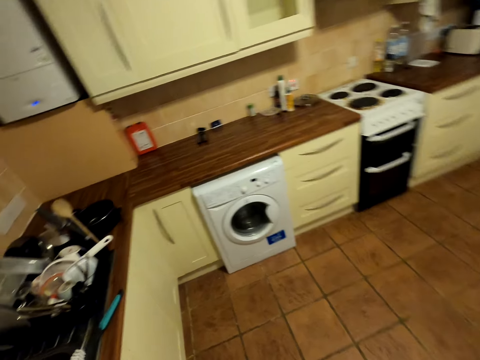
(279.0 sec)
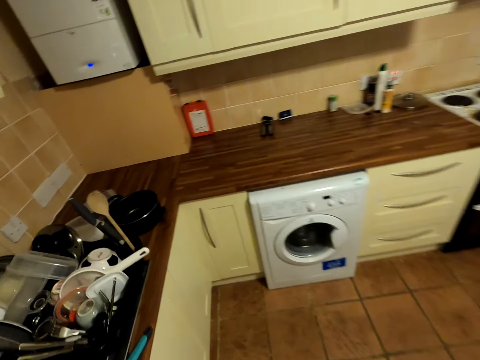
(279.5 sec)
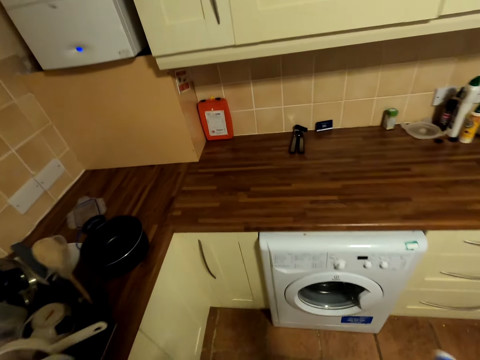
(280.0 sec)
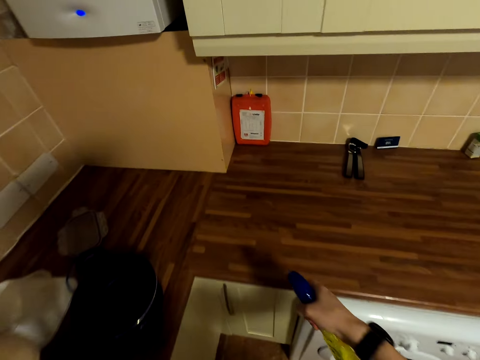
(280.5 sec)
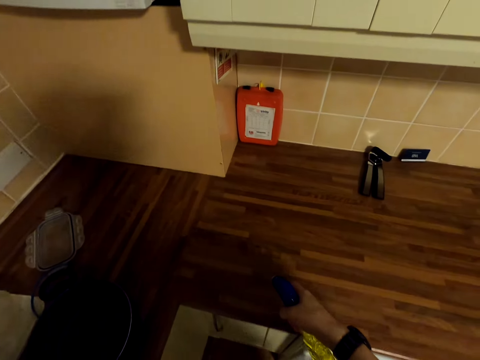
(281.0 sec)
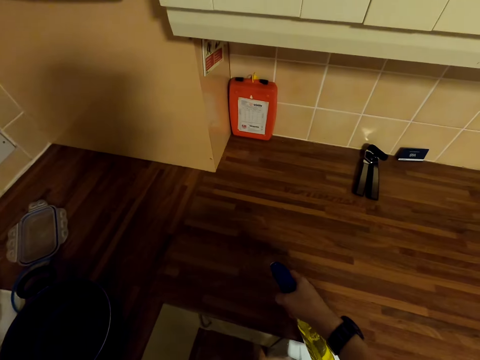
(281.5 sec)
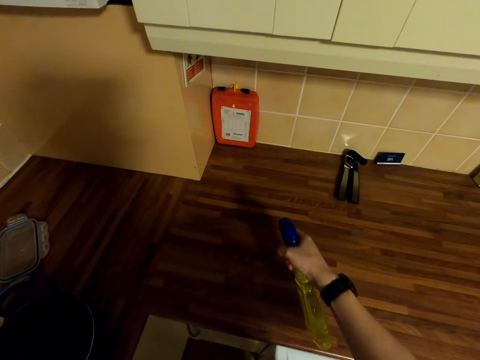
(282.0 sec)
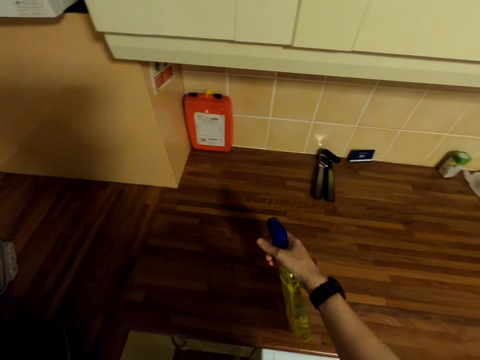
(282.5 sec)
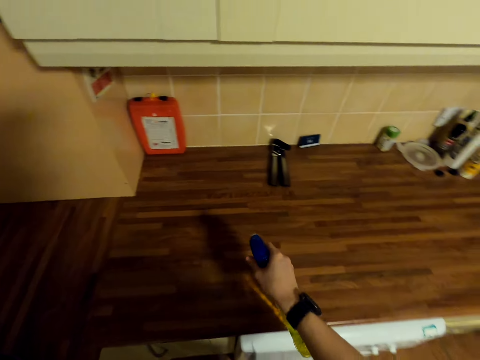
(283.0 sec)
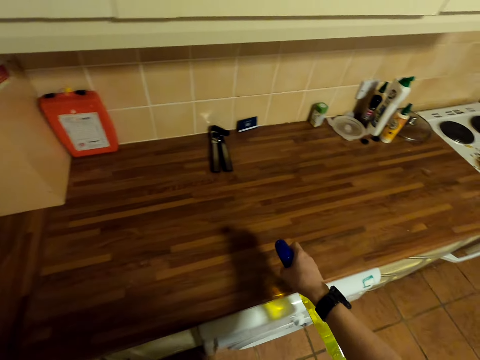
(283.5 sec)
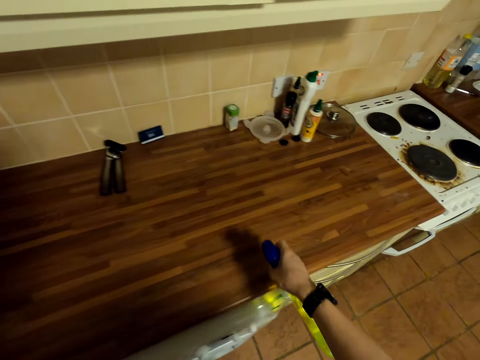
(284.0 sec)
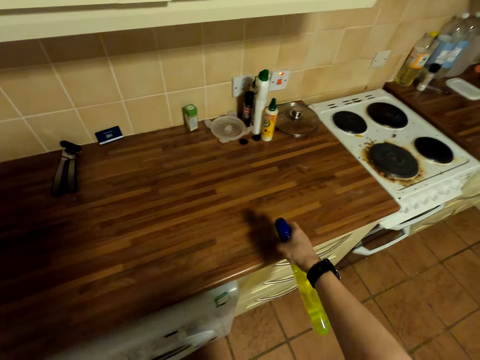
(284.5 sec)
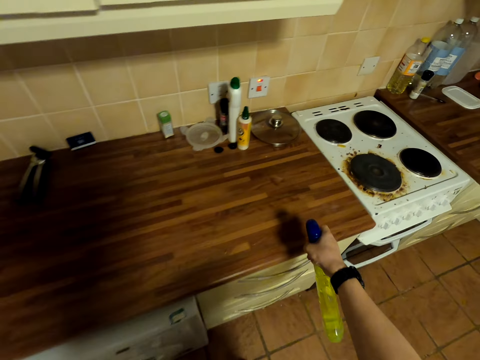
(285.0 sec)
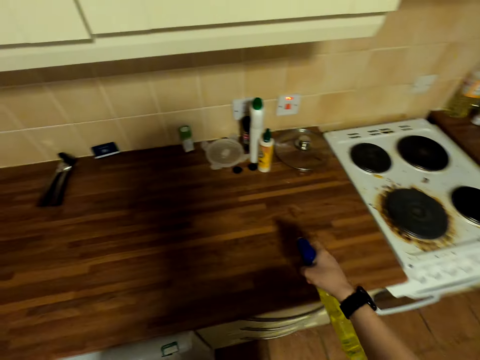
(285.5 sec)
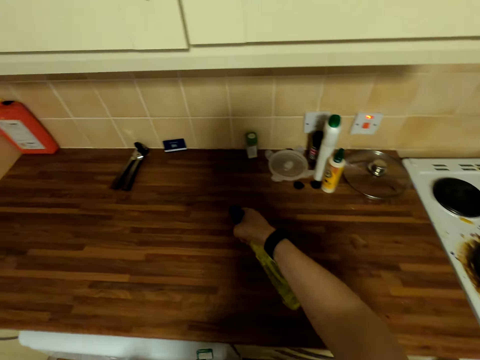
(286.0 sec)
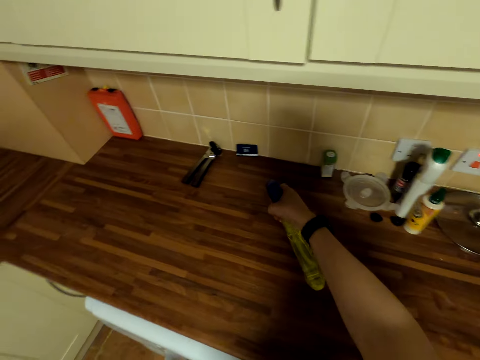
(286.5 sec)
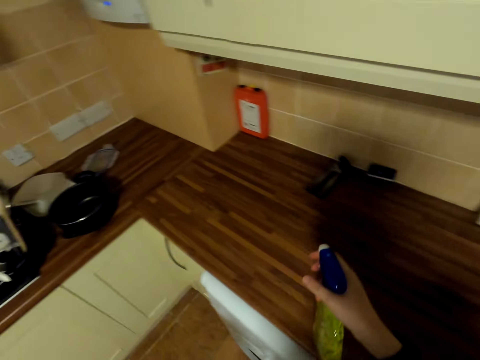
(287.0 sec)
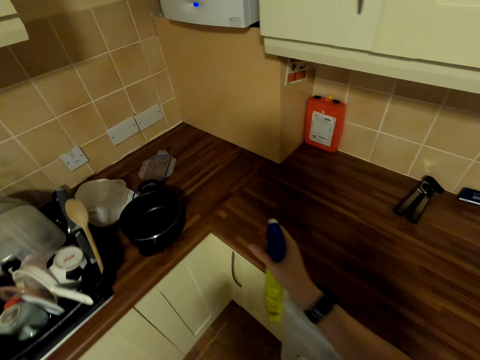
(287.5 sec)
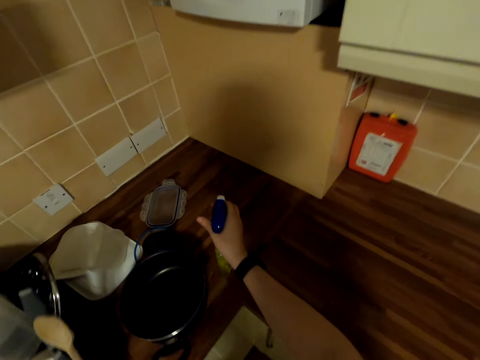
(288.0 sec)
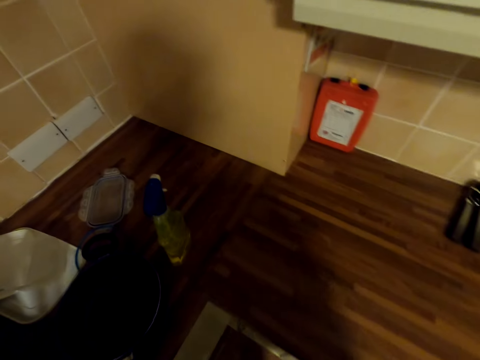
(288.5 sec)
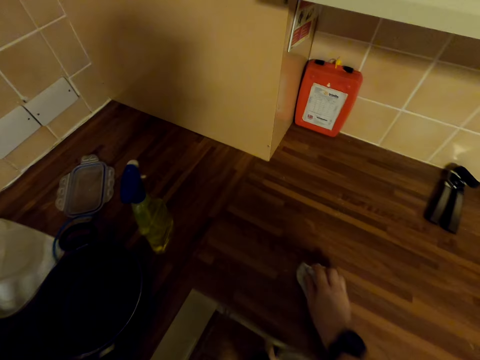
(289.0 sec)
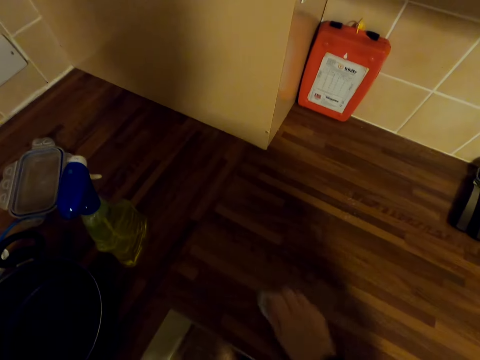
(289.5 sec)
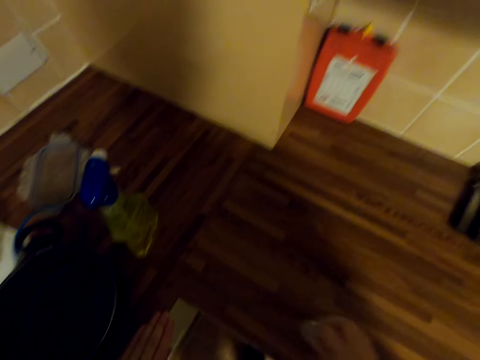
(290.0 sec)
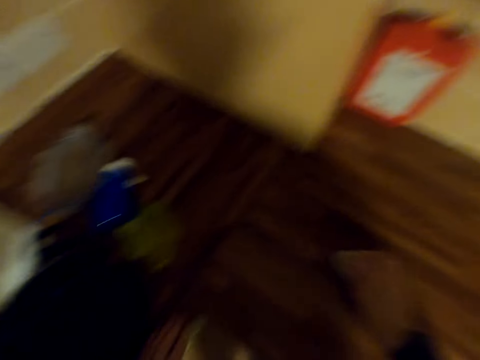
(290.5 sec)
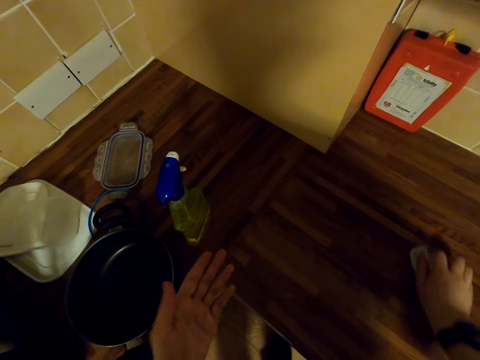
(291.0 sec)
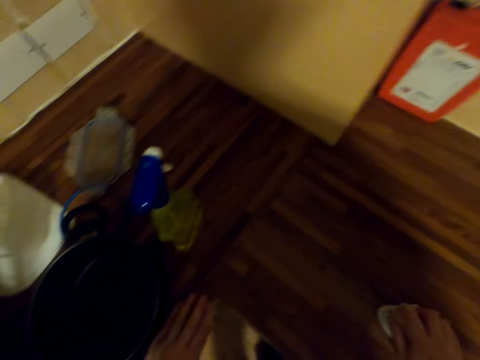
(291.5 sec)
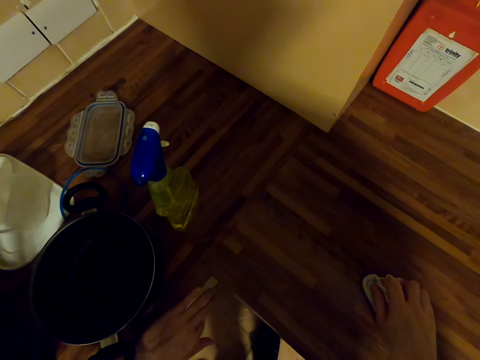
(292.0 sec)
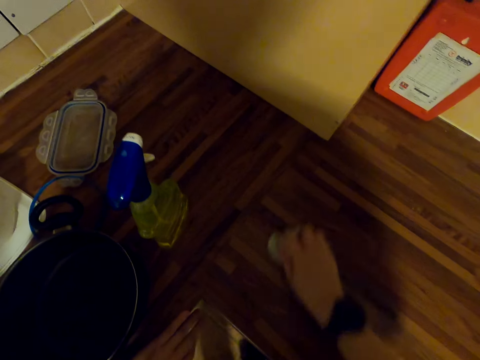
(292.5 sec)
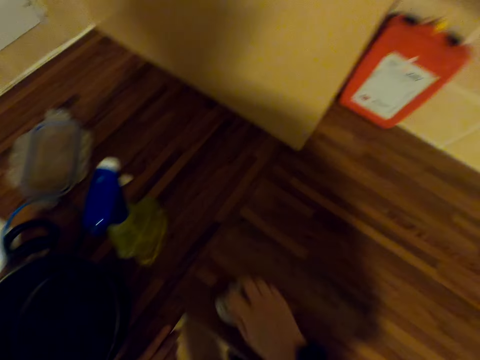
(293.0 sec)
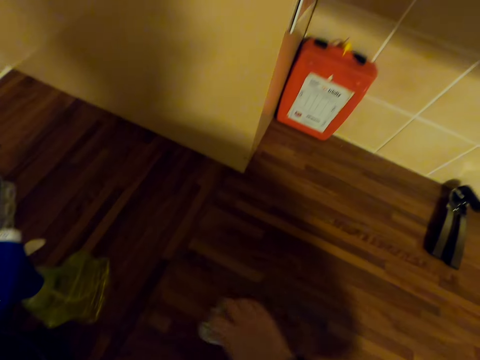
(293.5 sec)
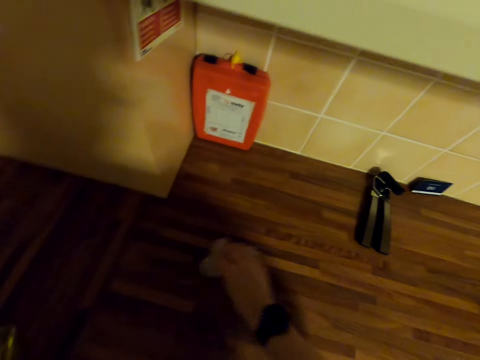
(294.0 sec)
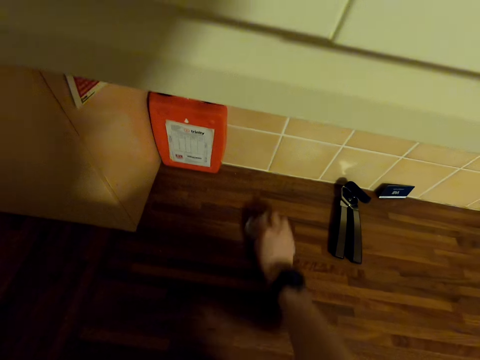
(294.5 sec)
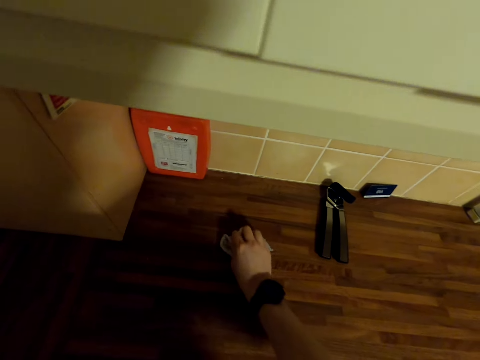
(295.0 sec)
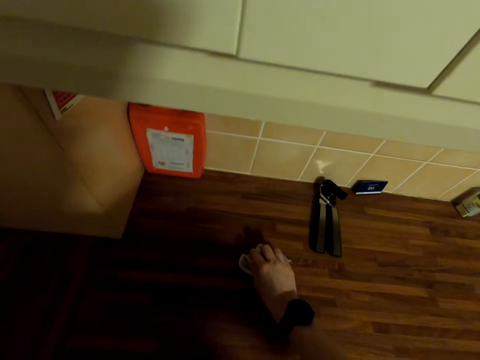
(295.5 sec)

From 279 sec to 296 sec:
The camera wearer sprays the counter top. They place the spray on the counter top. They wipe on top of the cabinet using the kitchen towel or wiping cloth. They look at the left hand. They wipe the counter top with the wiping cloth.

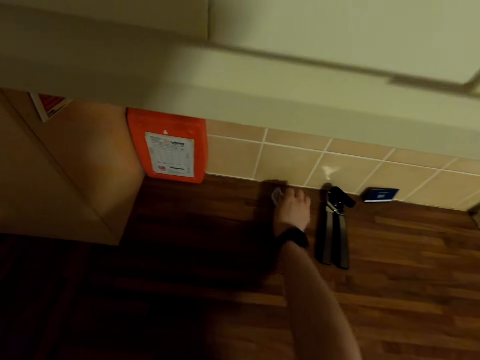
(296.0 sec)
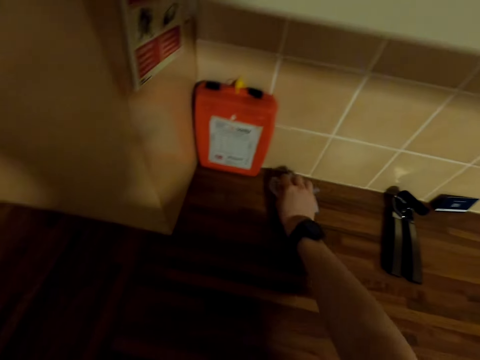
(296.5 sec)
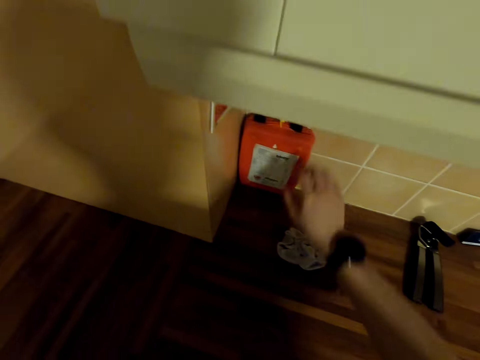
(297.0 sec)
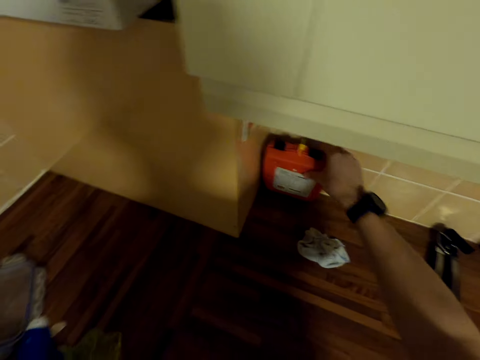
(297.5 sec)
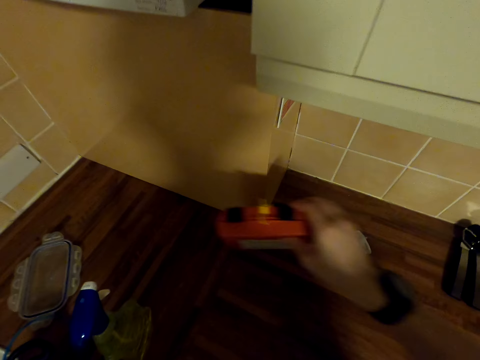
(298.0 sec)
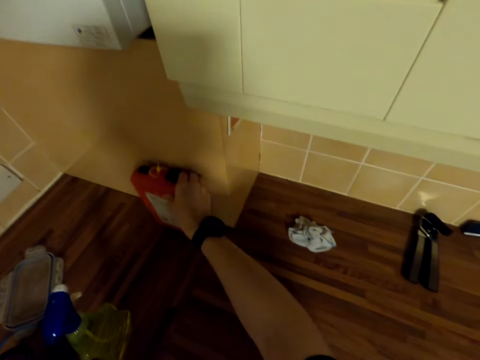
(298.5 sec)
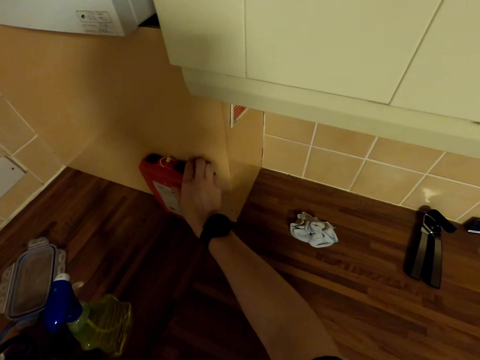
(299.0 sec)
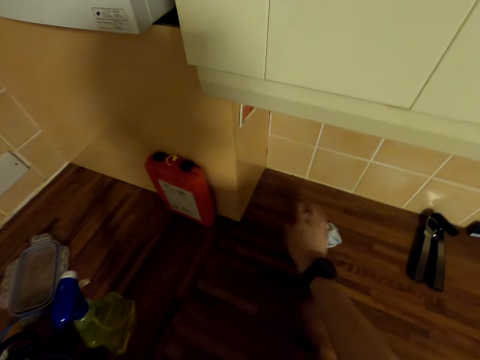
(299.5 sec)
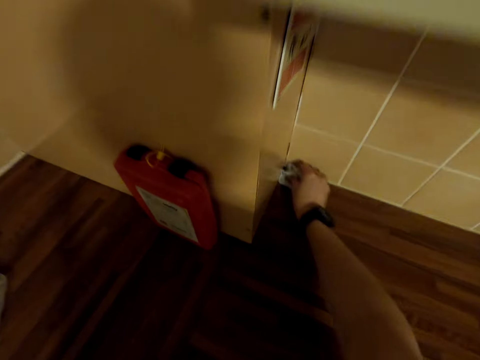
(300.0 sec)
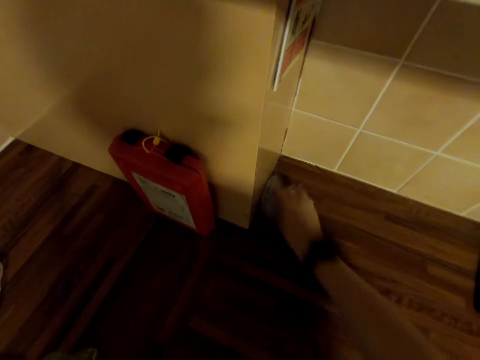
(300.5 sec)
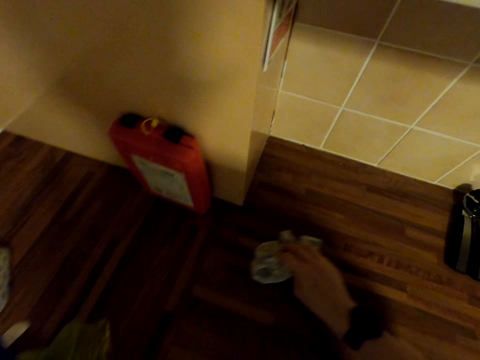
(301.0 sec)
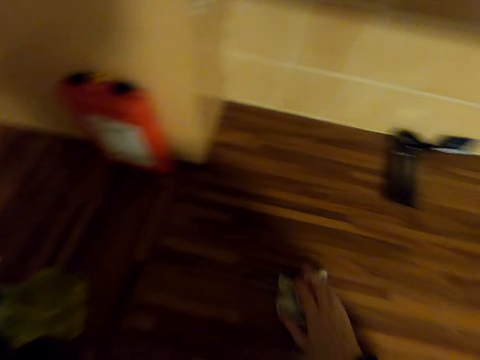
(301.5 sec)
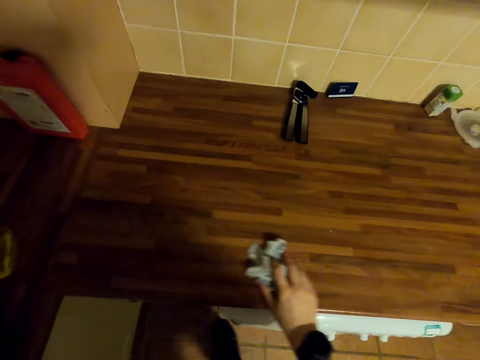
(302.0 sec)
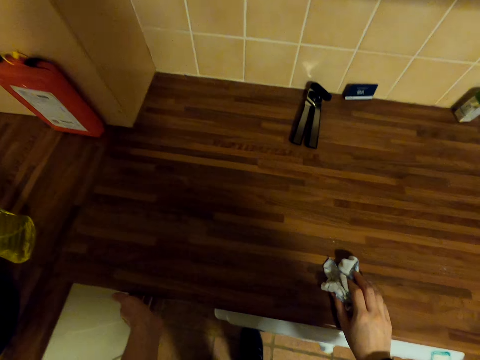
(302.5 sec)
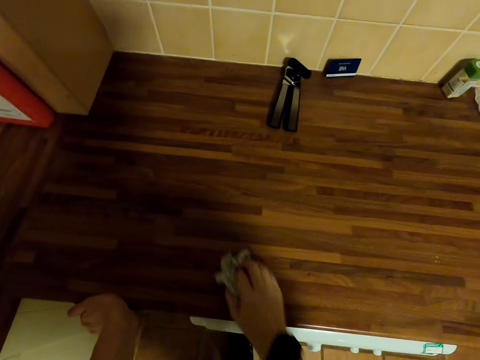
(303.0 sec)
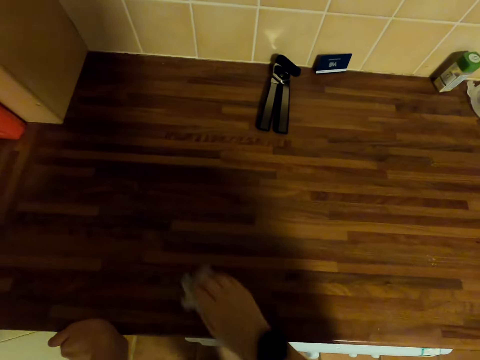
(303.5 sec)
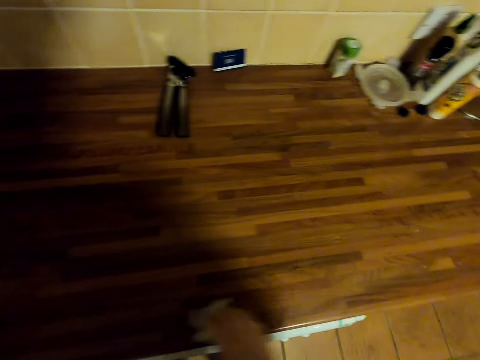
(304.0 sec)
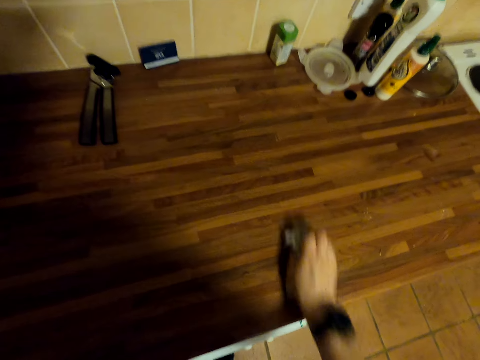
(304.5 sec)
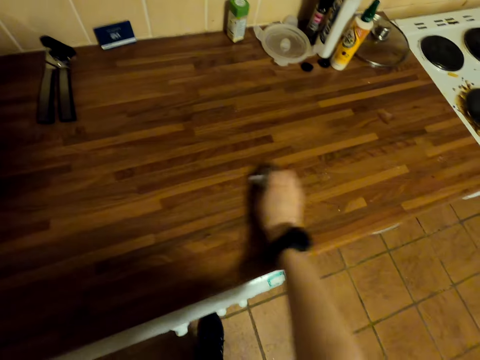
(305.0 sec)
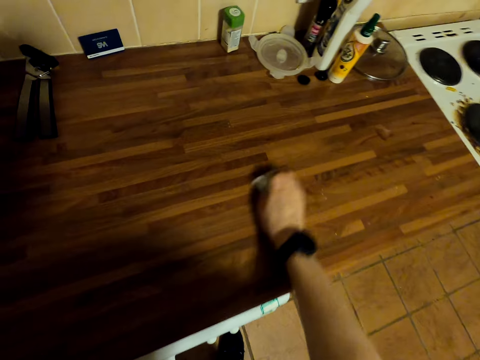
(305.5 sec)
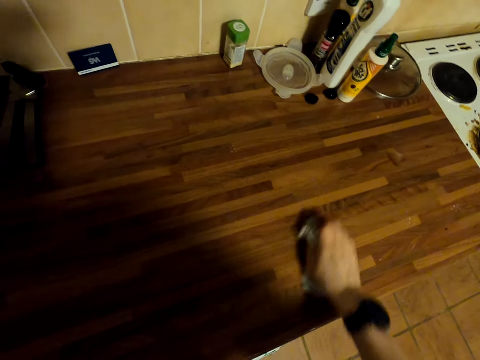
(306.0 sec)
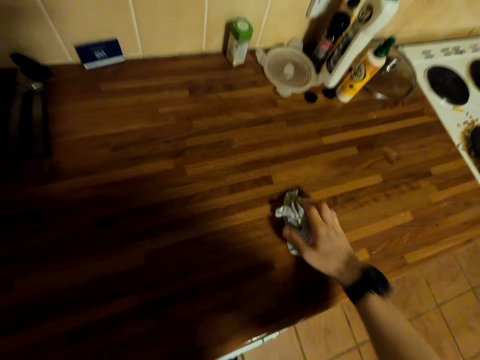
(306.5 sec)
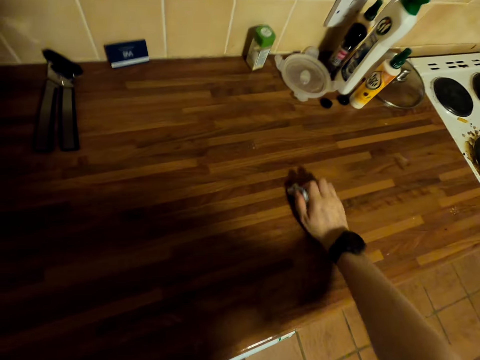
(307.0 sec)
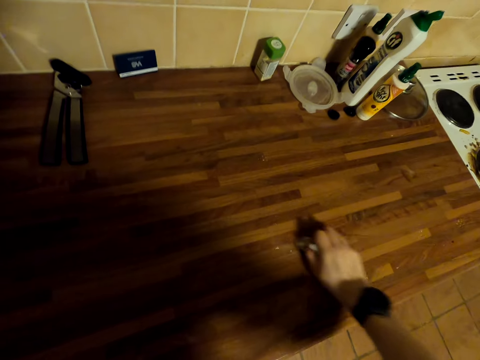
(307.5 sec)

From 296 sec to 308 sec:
The camera wearer moves something on the counter top. They wipe the counter top with a wiping cloth.
